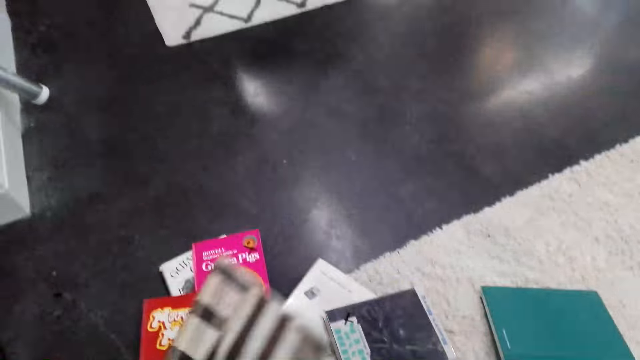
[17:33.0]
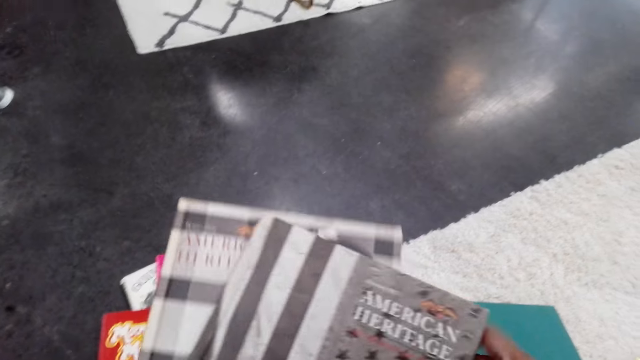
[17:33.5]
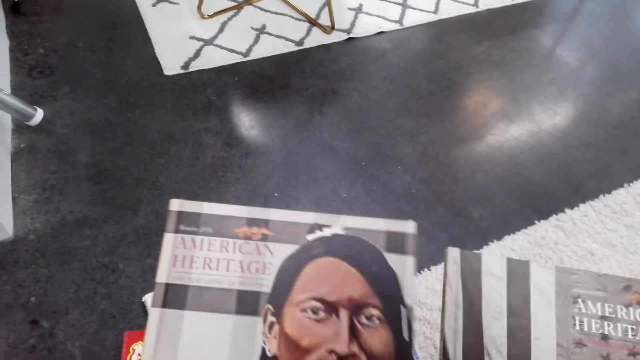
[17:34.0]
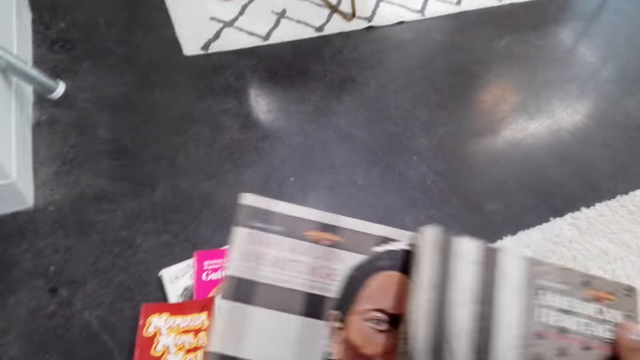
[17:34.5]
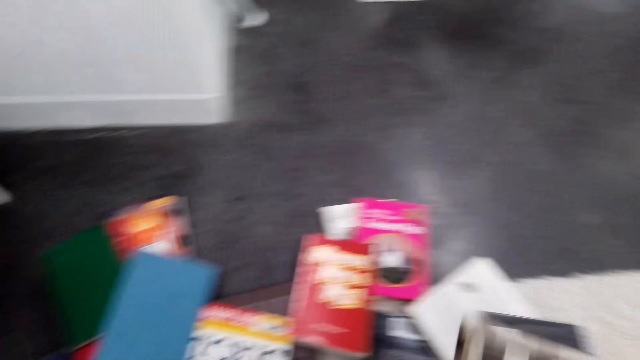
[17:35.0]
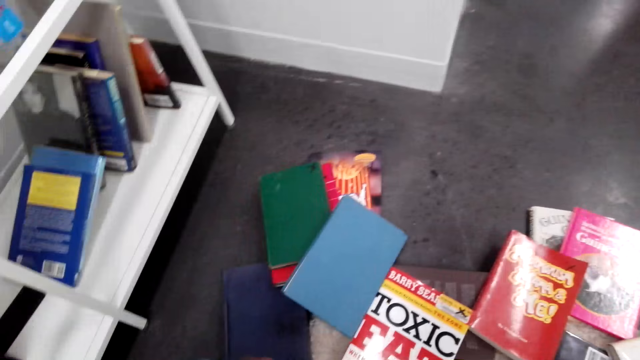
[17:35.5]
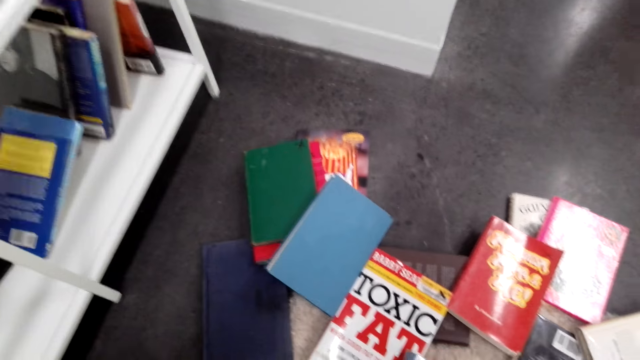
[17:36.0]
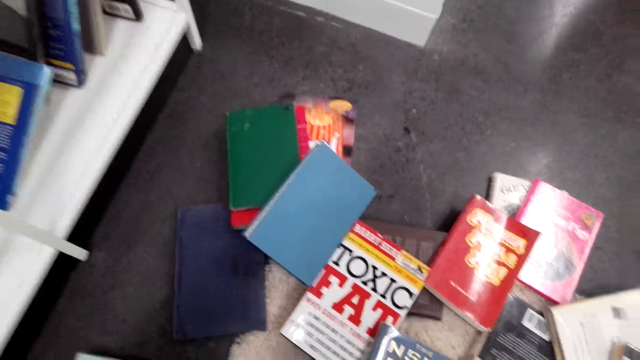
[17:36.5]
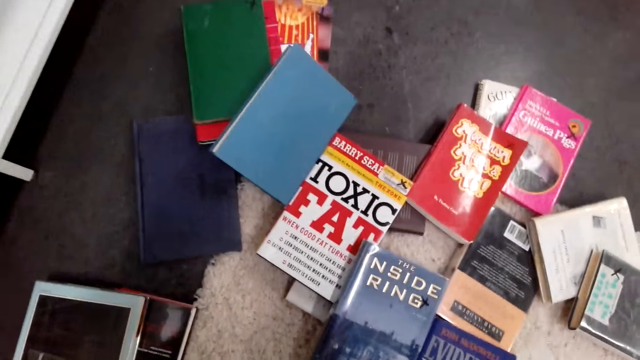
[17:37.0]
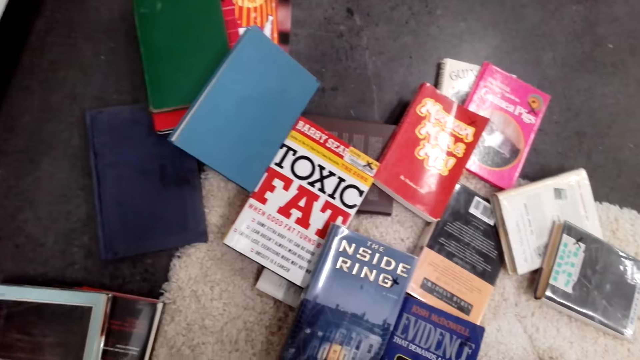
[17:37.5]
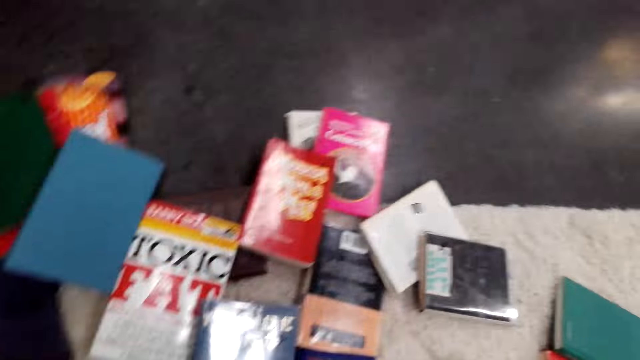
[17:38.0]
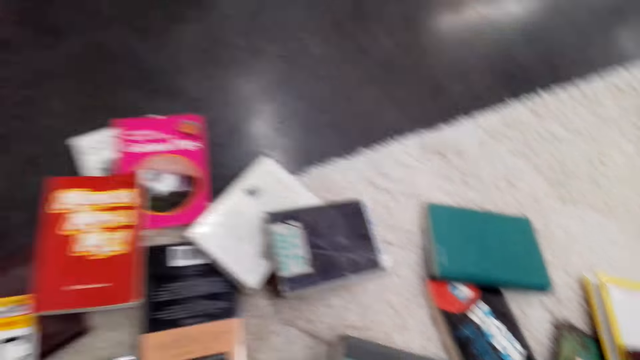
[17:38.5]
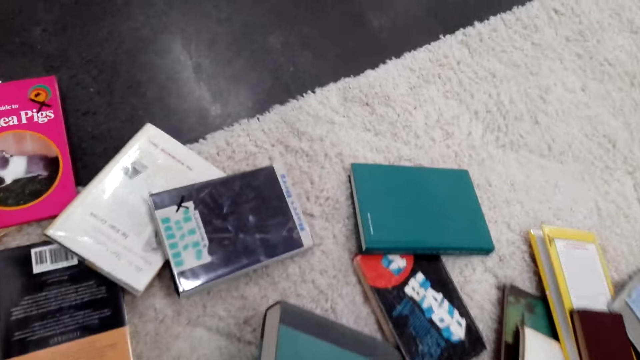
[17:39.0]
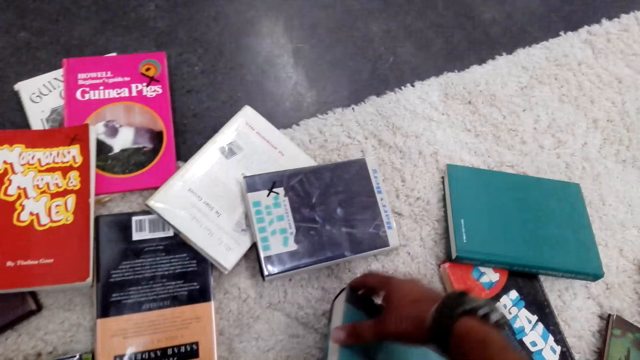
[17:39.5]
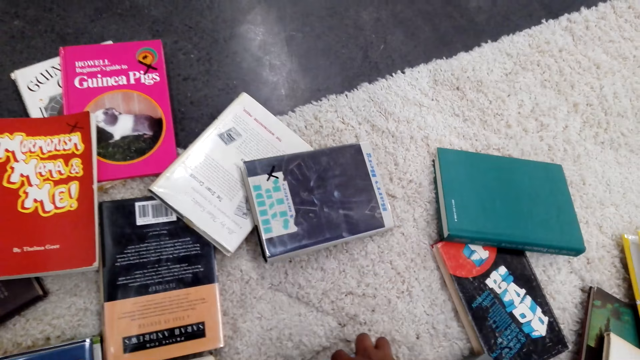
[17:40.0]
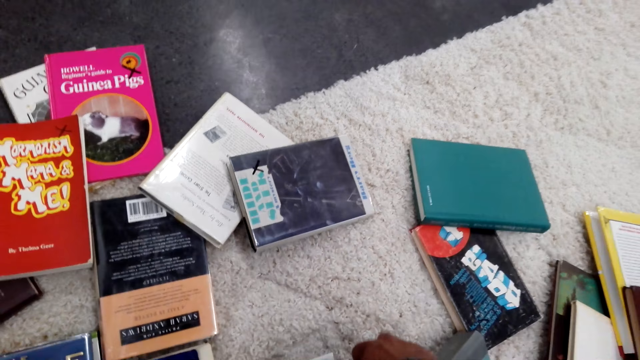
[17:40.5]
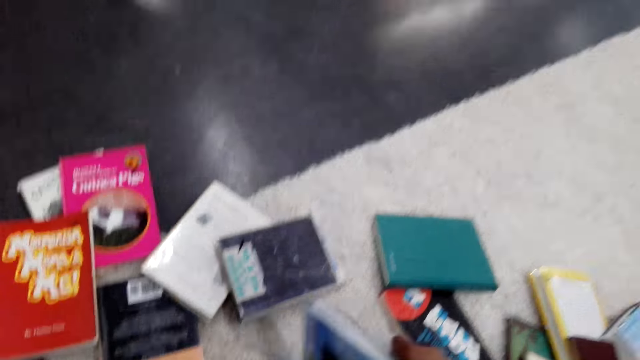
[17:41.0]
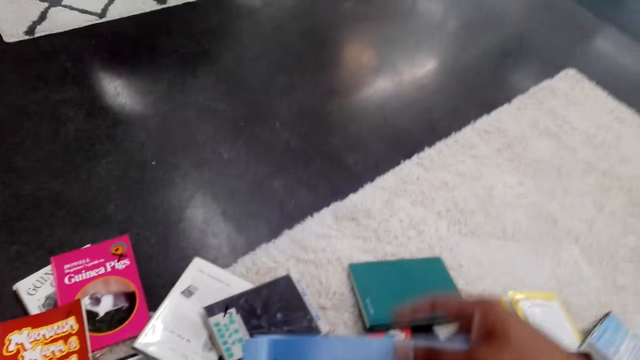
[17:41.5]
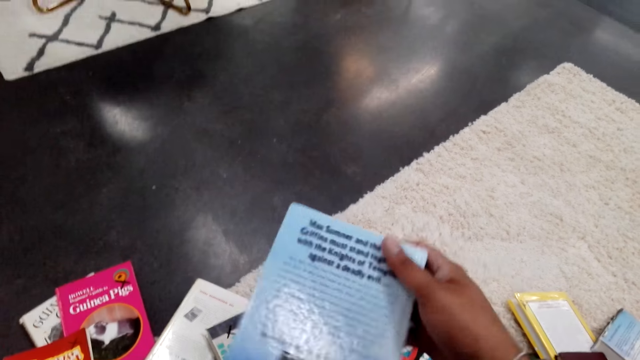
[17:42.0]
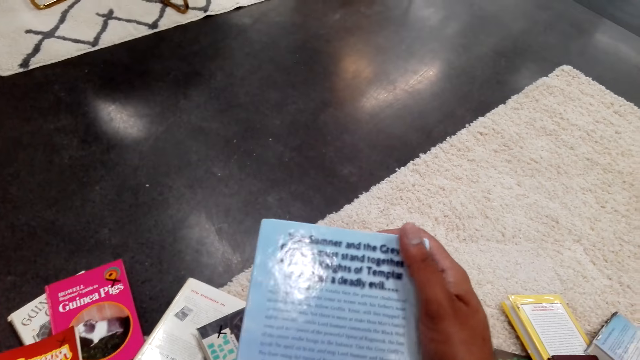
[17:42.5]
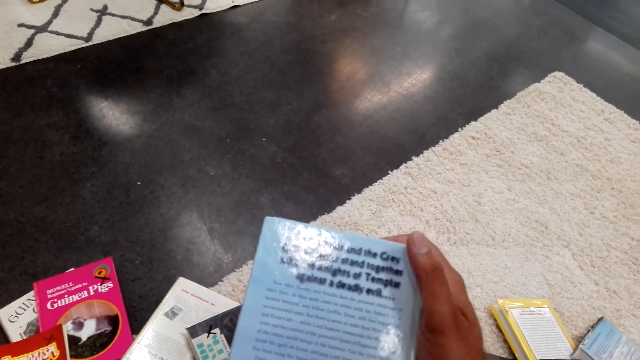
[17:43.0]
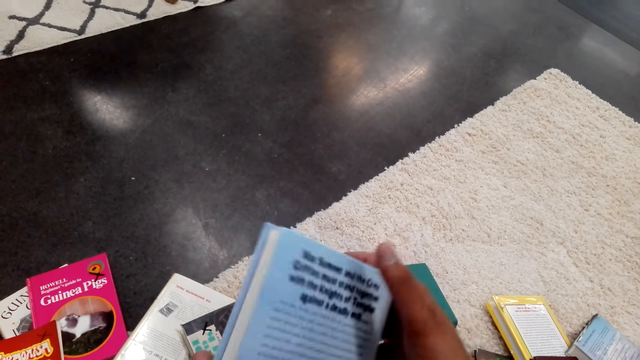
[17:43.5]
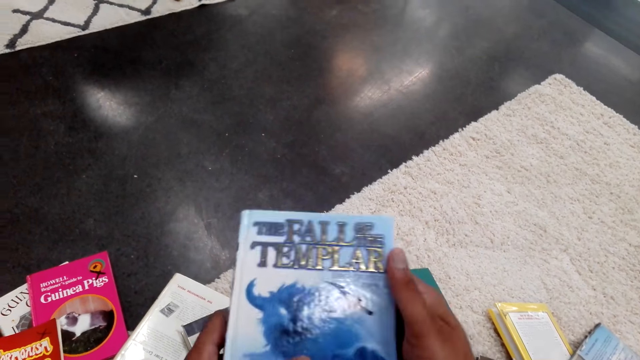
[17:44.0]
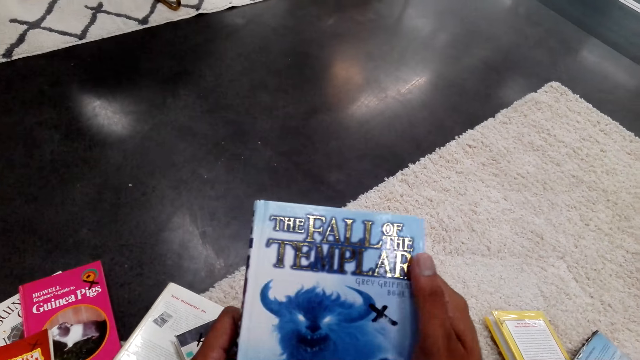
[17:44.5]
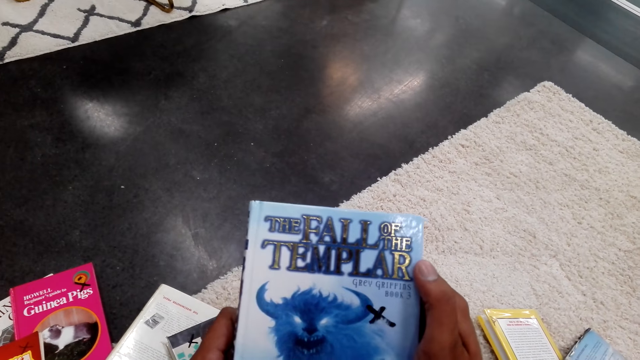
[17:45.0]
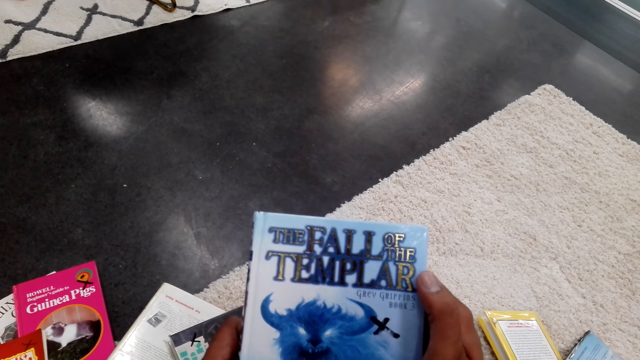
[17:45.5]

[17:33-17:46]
The camera wearer looks at the books in her hand. She picks a book from the floor. She looks at the book in her hand.

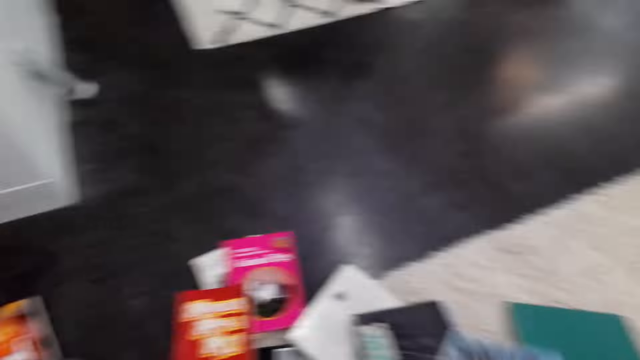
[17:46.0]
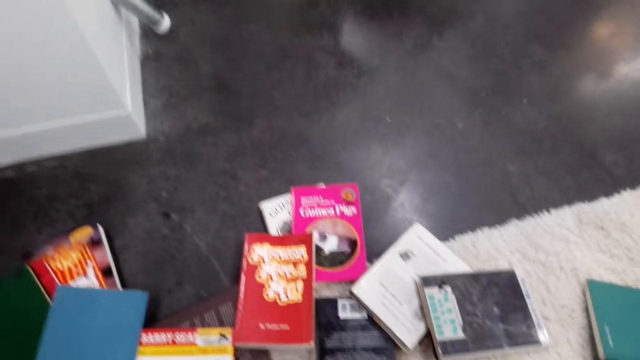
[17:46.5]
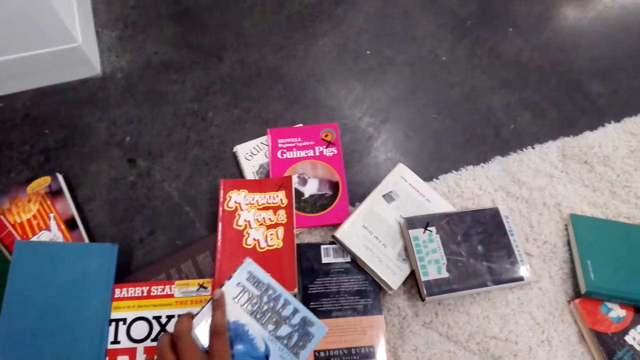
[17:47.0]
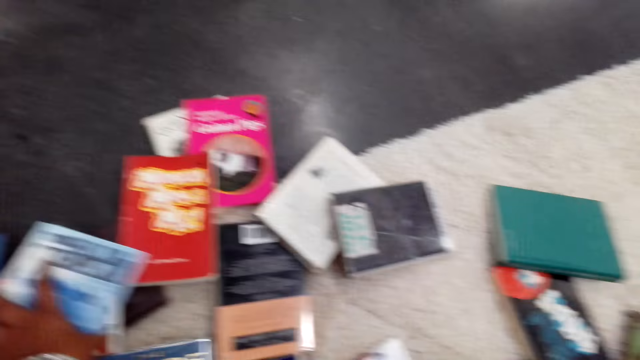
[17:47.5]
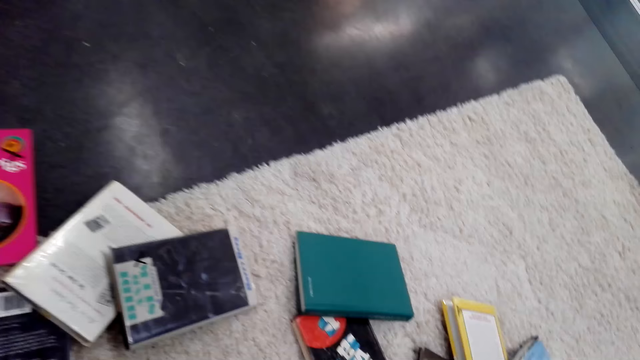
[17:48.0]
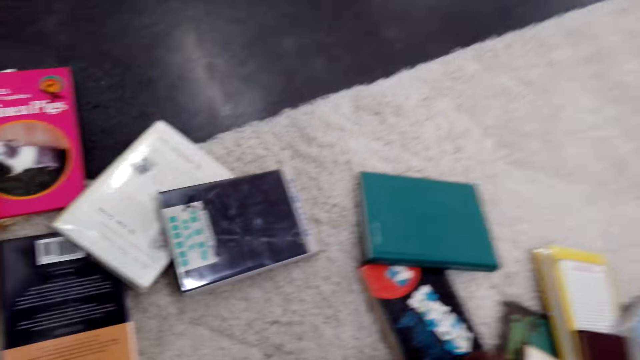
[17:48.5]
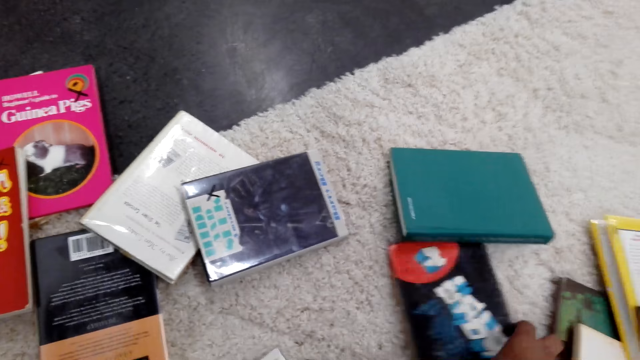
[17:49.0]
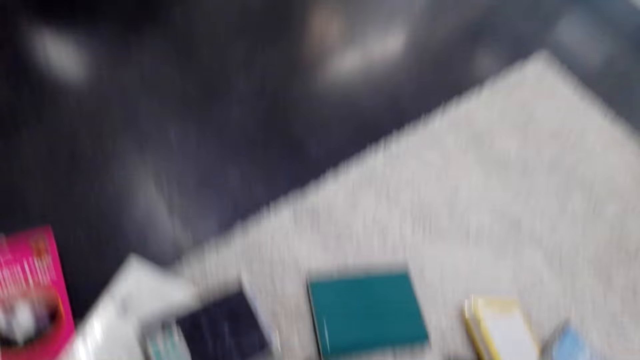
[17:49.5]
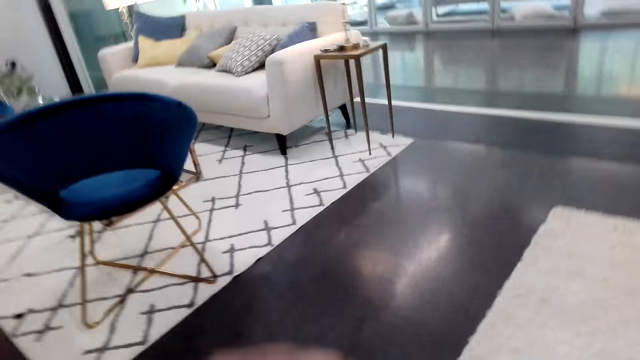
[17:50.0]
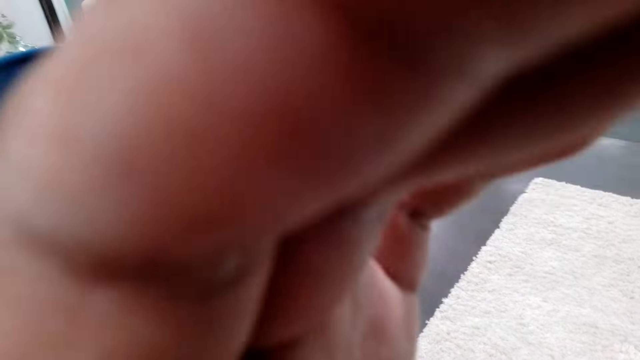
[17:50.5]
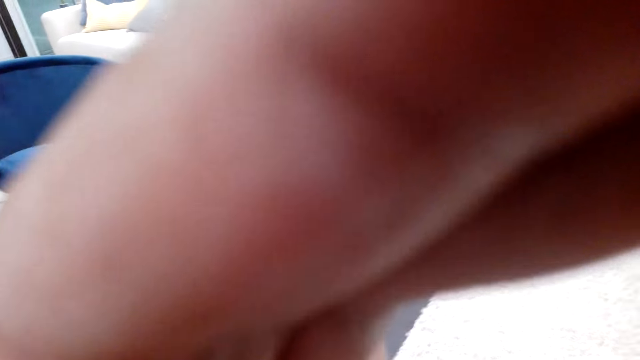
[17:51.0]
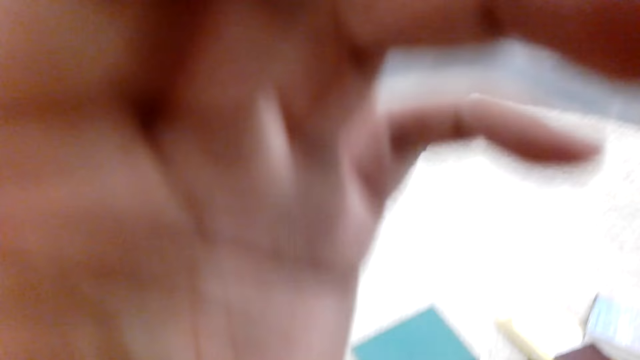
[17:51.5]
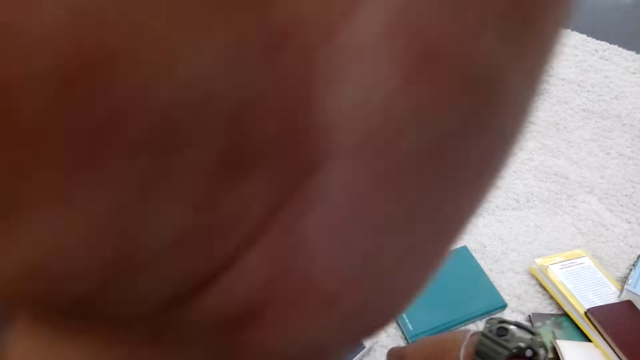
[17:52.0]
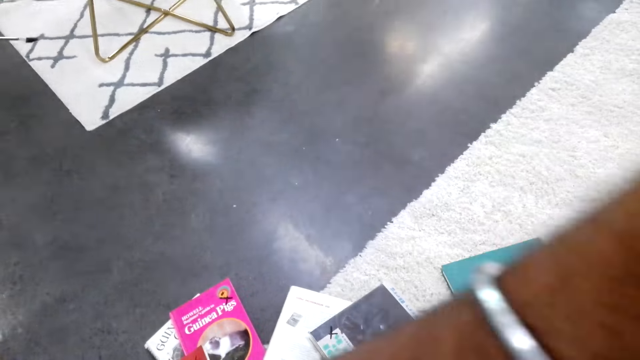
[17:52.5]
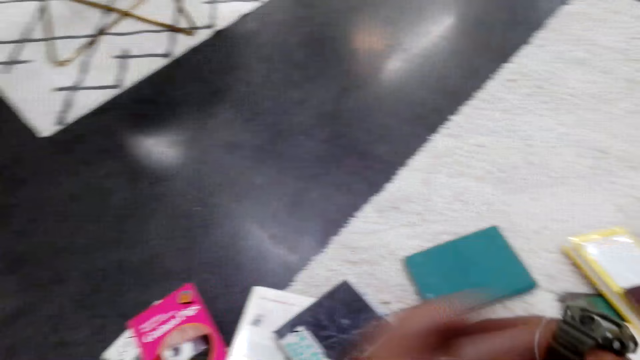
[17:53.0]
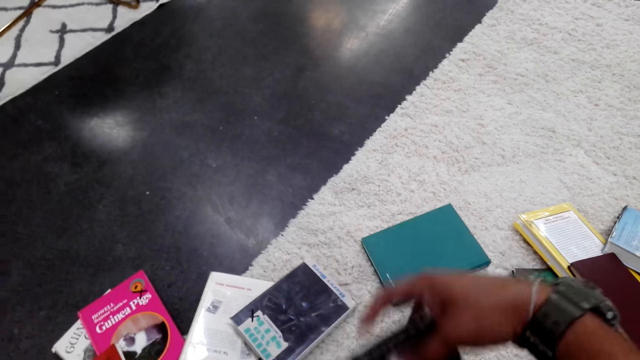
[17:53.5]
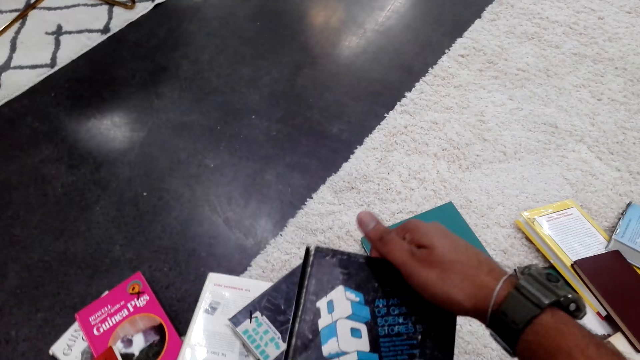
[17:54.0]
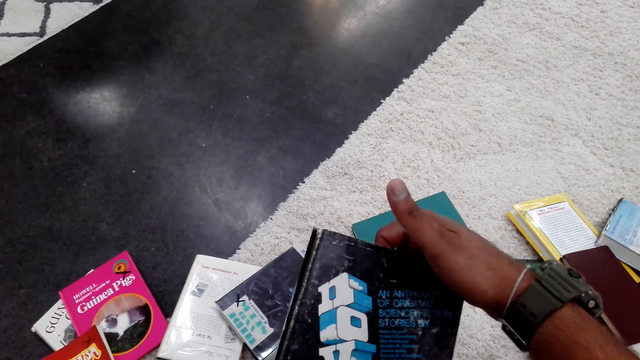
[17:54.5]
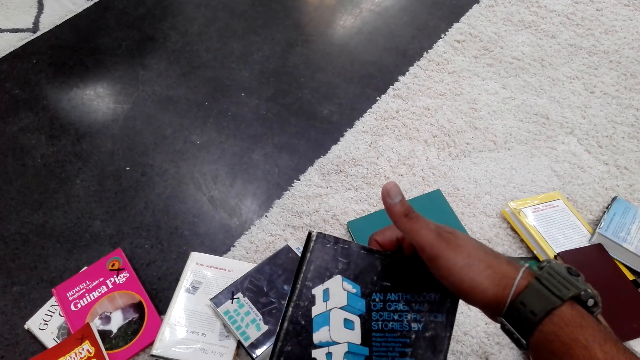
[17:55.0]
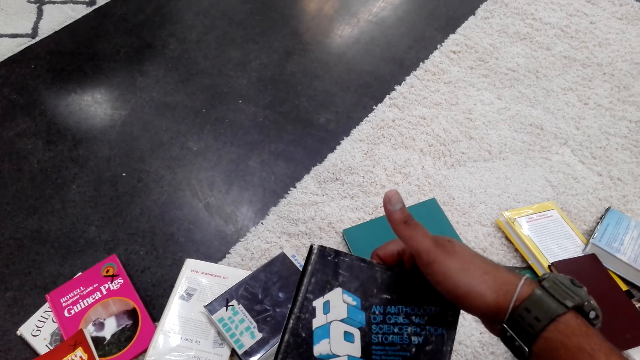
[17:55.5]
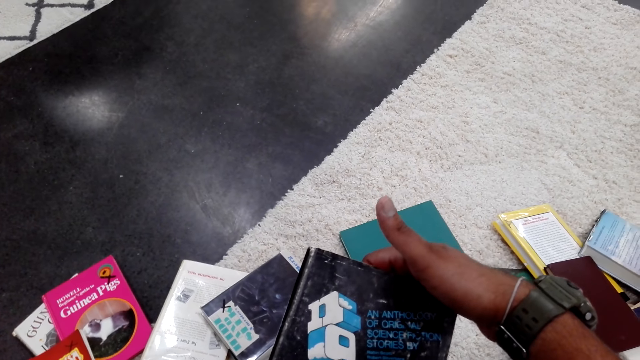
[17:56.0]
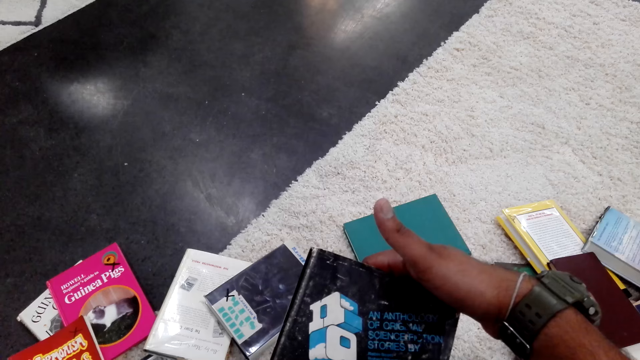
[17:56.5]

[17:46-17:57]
The camera wearer puts the book away. She picks a book from the floor. She adjusts the camera. She looks at the book in her hand.
